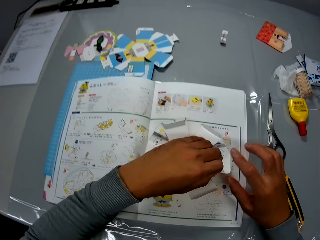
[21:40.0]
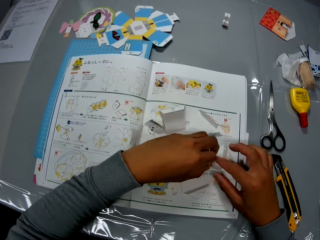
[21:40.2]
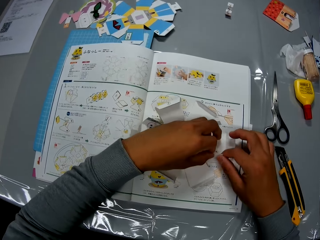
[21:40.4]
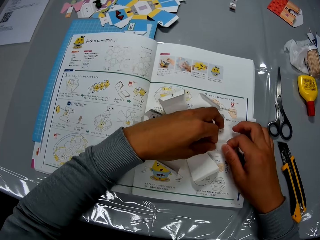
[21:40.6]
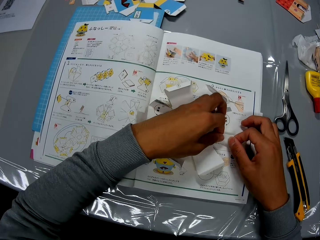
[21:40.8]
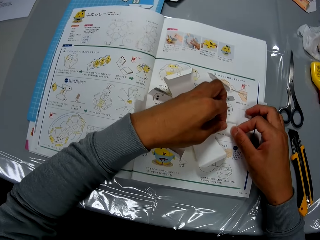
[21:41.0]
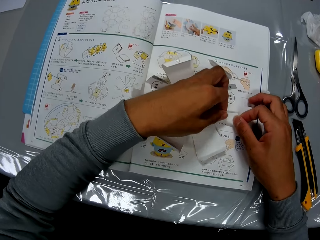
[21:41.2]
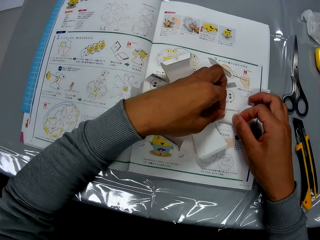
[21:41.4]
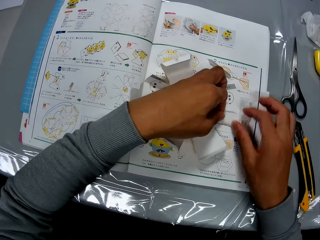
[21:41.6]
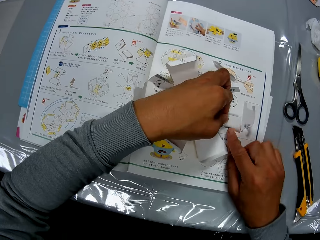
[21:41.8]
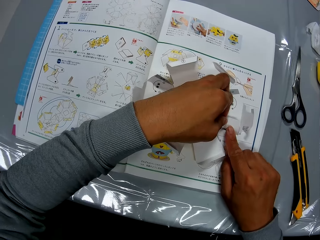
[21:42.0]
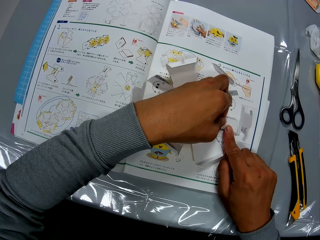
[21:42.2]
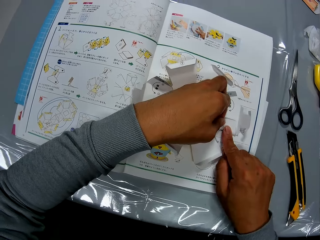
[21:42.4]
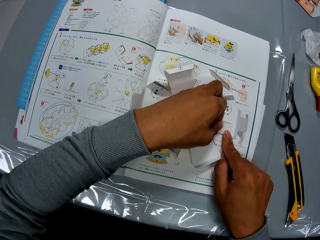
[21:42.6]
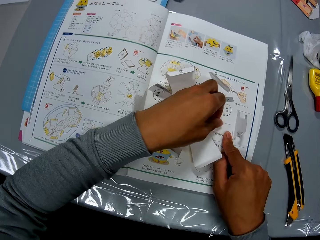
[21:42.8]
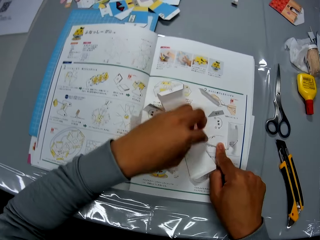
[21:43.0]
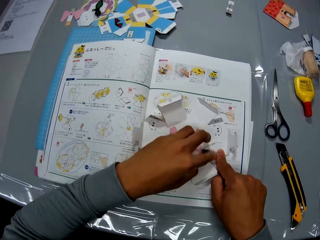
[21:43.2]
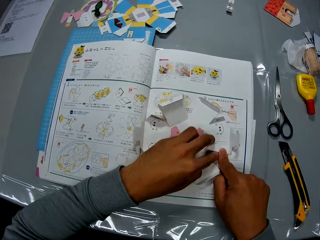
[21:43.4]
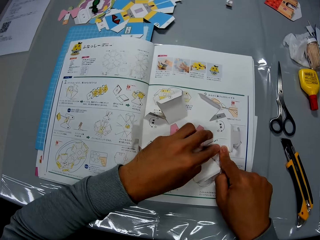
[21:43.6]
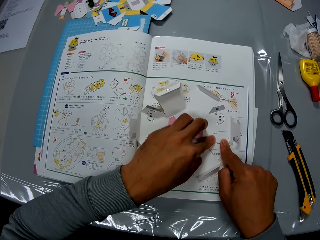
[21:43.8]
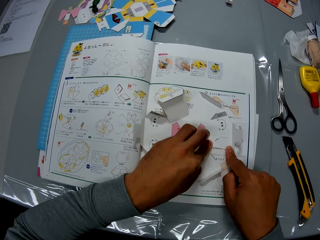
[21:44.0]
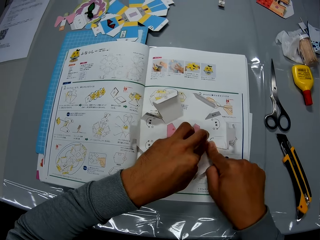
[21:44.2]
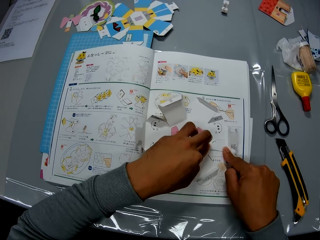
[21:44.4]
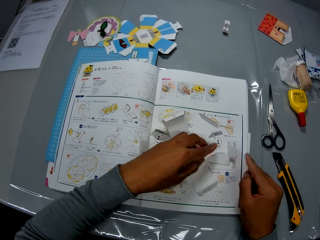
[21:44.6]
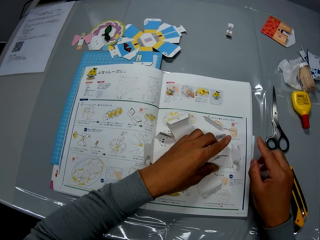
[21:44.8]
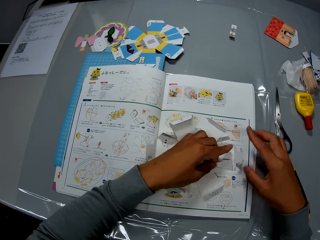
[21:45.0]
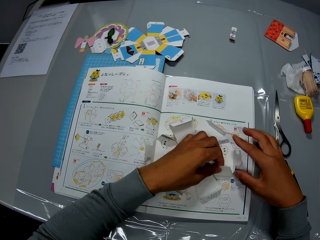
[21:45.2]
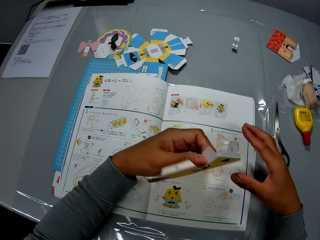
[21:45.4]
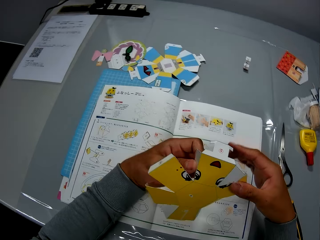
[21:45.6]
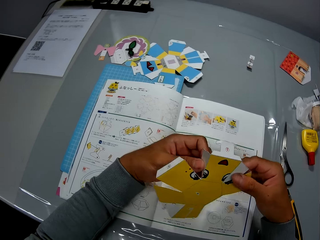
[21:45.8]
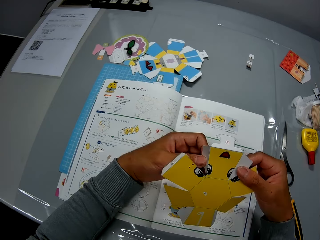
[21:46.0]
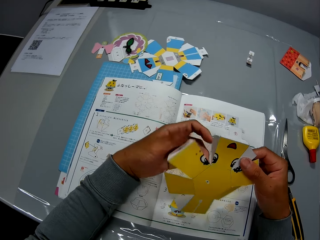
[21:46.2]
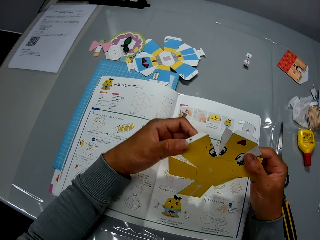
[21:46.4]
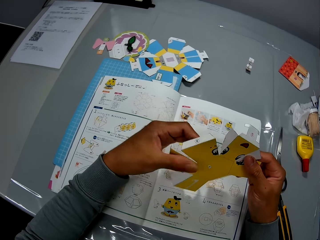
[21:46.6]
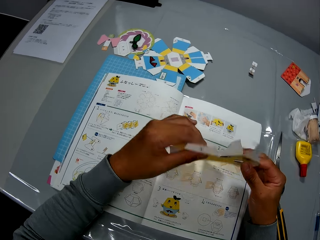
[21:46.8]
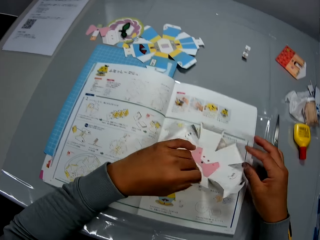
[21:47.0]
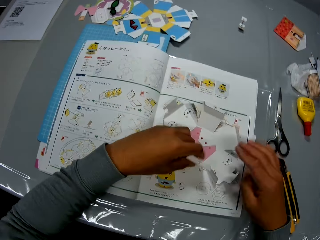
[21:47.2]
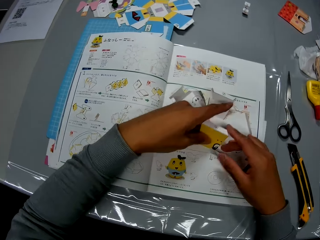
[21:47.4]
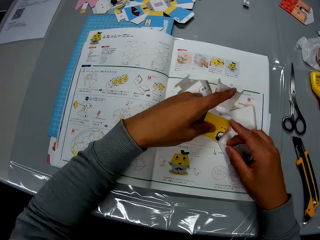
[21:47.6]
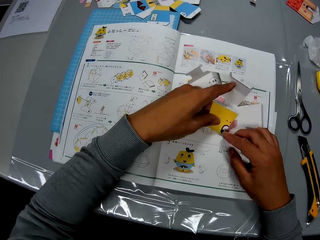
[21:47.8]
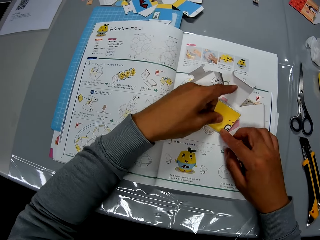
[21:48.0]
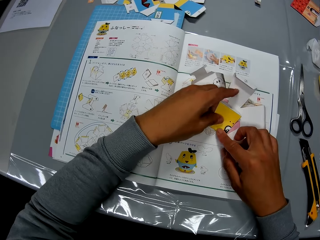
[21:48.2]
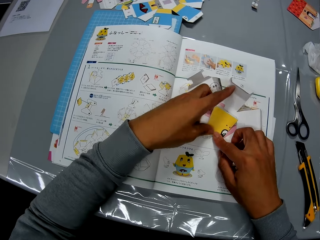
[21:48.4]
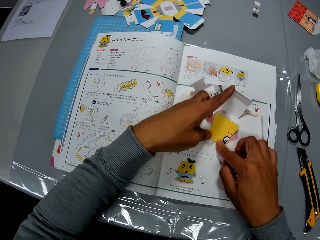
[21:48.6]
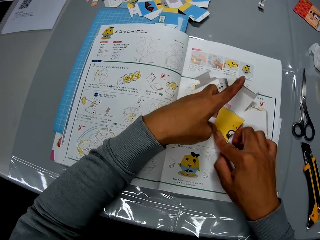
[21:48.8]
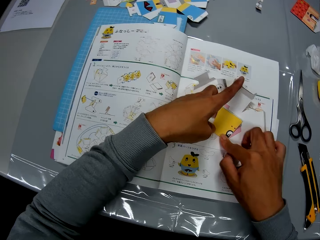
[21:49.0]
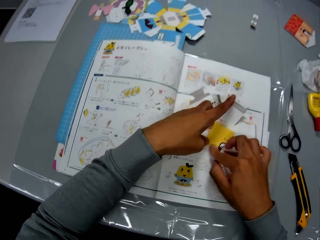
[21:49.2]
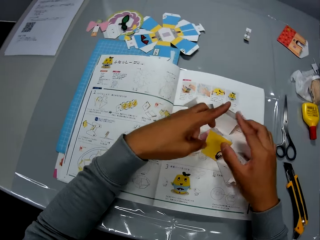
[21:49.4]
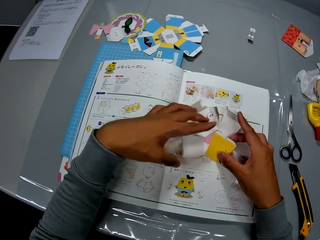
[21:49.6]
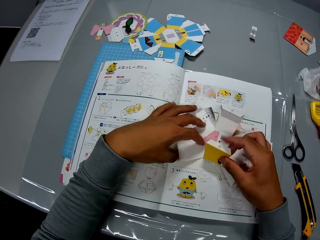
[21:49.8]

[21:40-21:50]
The camera wearer inspects the paper. They fold the paper.

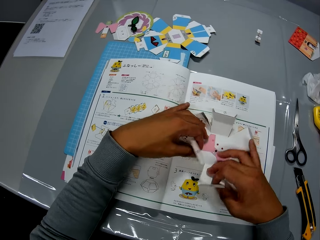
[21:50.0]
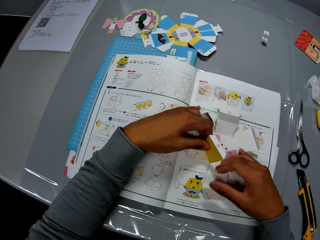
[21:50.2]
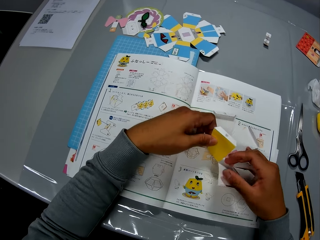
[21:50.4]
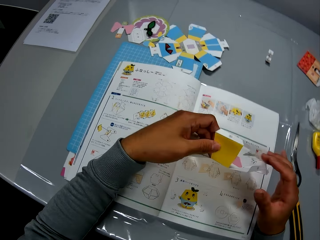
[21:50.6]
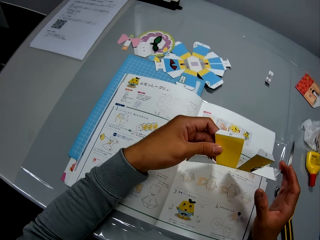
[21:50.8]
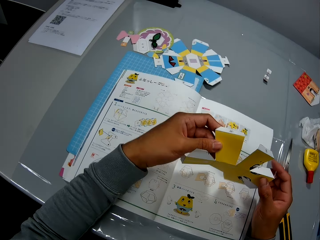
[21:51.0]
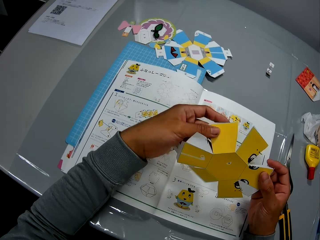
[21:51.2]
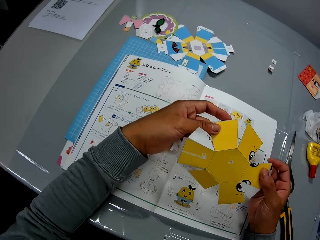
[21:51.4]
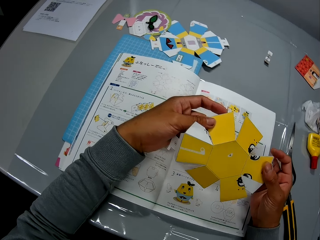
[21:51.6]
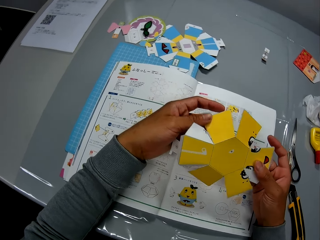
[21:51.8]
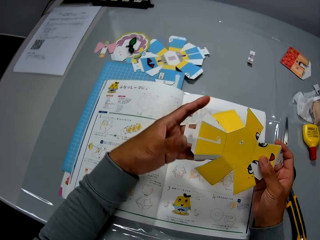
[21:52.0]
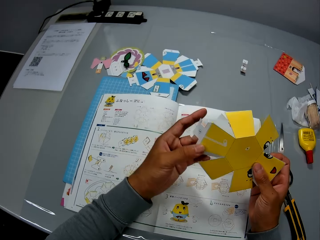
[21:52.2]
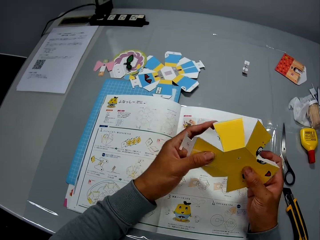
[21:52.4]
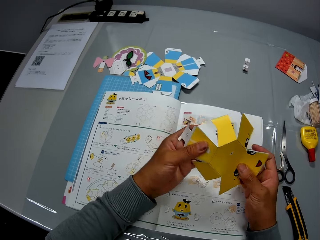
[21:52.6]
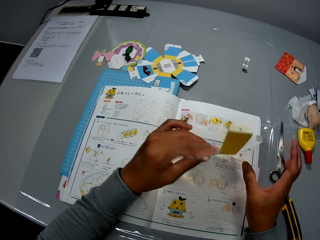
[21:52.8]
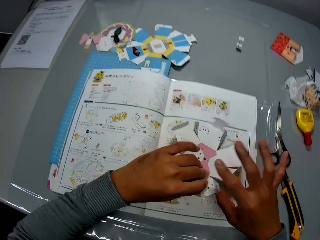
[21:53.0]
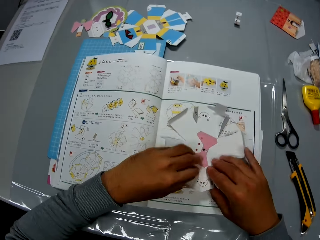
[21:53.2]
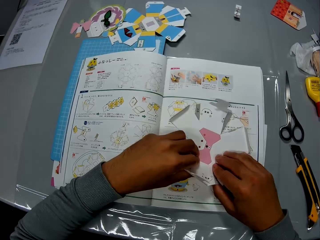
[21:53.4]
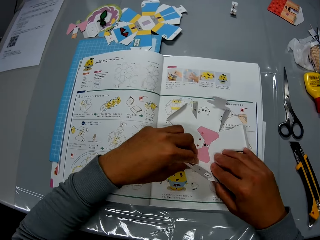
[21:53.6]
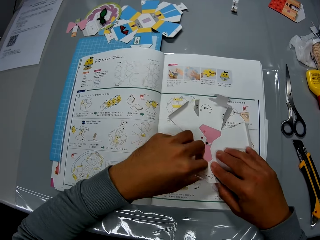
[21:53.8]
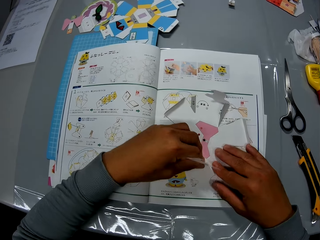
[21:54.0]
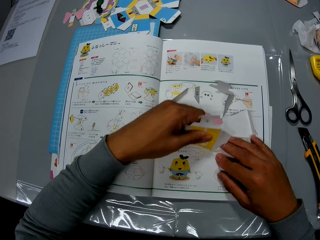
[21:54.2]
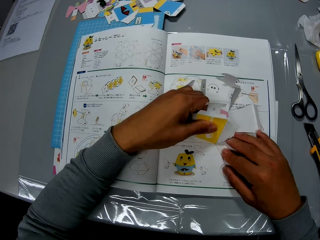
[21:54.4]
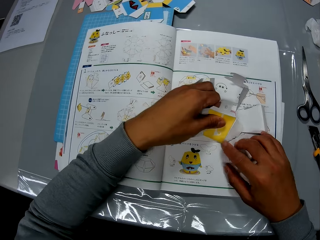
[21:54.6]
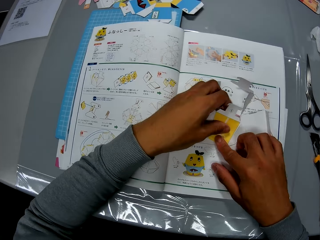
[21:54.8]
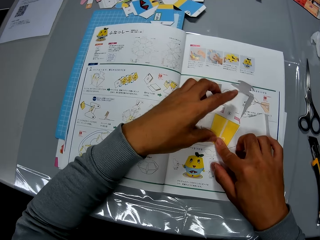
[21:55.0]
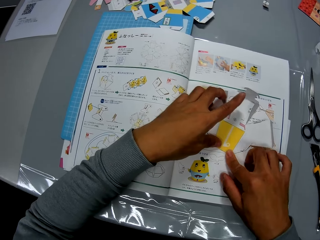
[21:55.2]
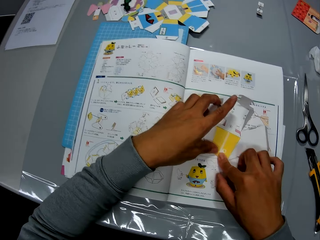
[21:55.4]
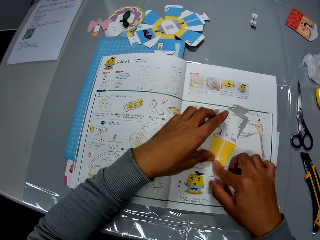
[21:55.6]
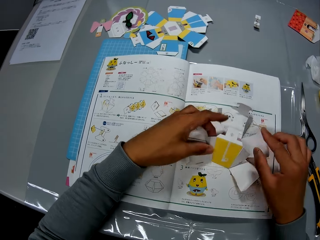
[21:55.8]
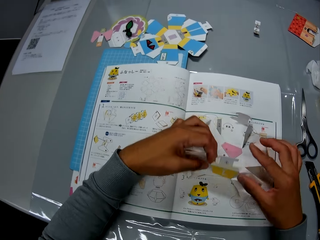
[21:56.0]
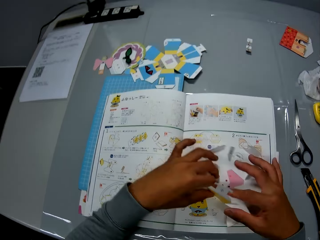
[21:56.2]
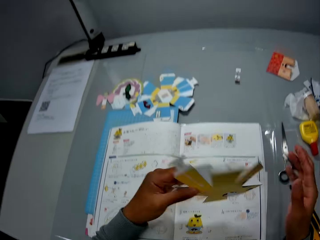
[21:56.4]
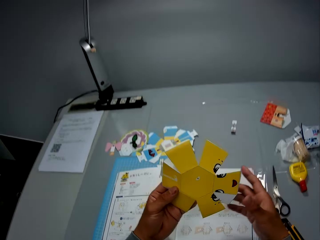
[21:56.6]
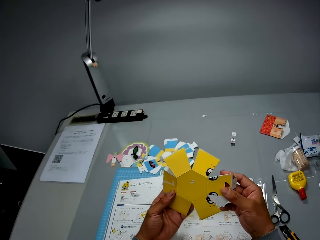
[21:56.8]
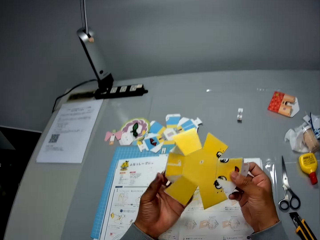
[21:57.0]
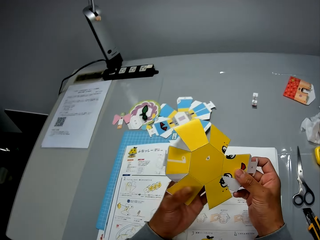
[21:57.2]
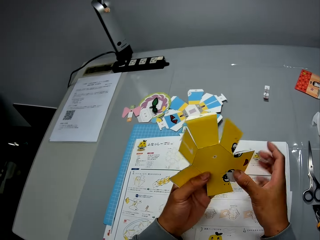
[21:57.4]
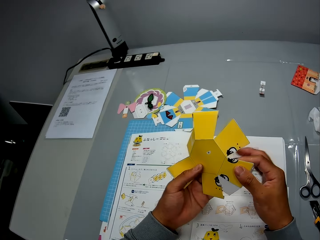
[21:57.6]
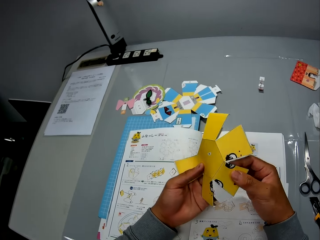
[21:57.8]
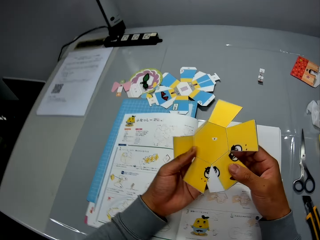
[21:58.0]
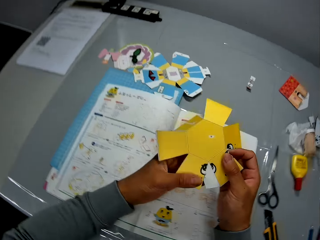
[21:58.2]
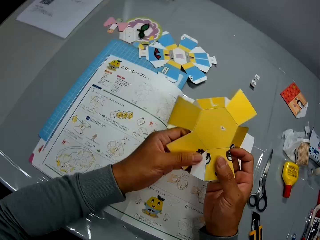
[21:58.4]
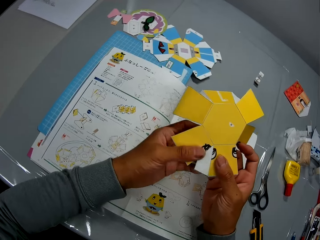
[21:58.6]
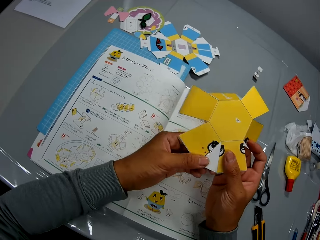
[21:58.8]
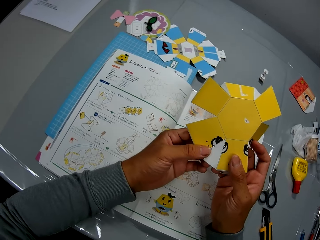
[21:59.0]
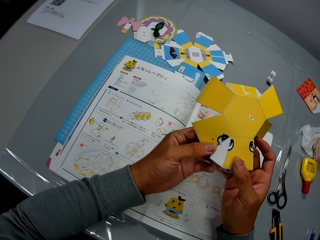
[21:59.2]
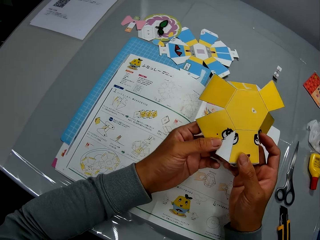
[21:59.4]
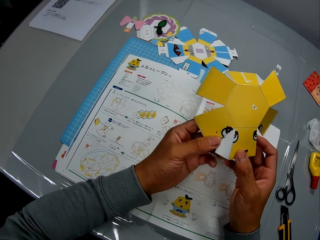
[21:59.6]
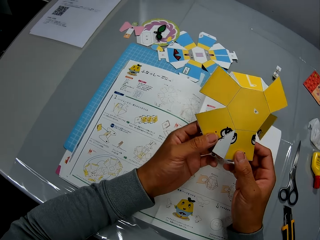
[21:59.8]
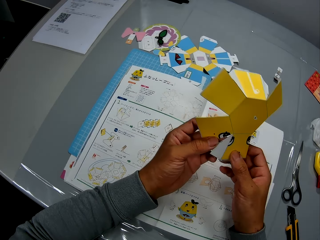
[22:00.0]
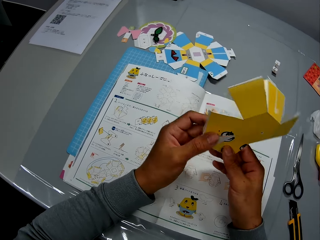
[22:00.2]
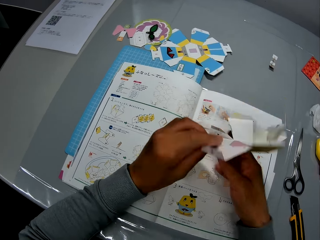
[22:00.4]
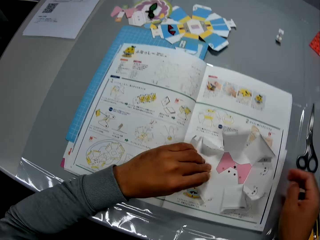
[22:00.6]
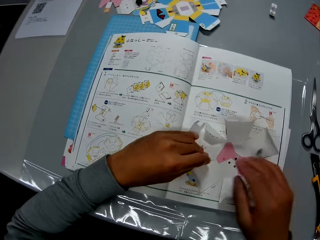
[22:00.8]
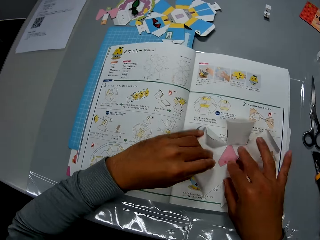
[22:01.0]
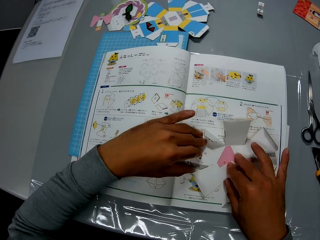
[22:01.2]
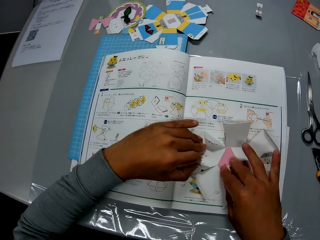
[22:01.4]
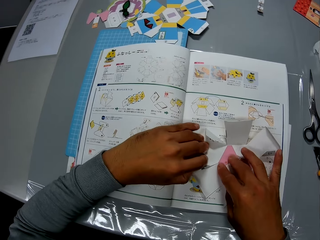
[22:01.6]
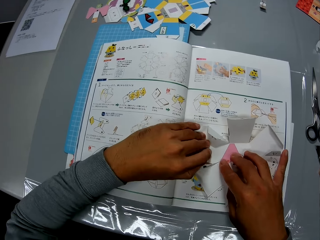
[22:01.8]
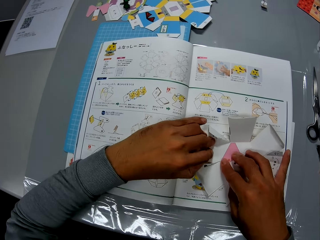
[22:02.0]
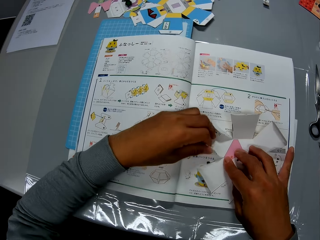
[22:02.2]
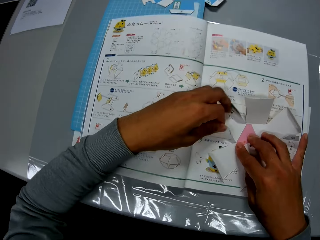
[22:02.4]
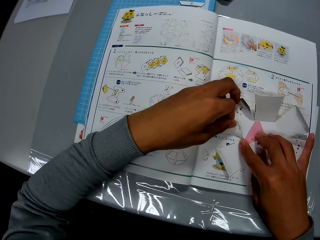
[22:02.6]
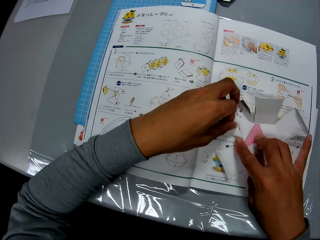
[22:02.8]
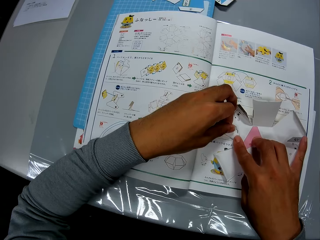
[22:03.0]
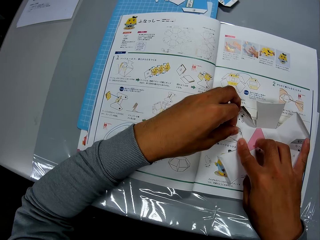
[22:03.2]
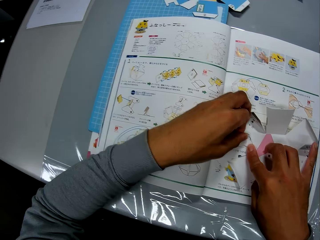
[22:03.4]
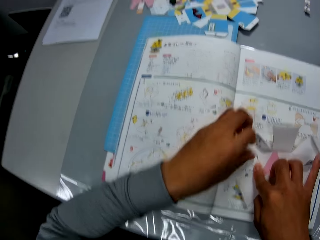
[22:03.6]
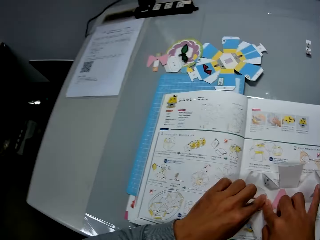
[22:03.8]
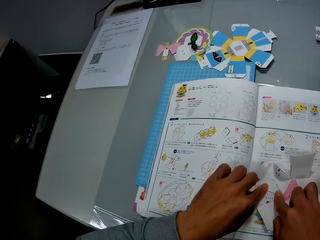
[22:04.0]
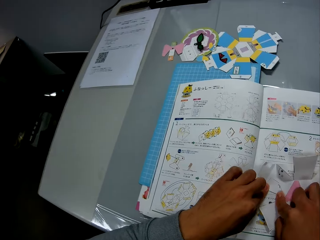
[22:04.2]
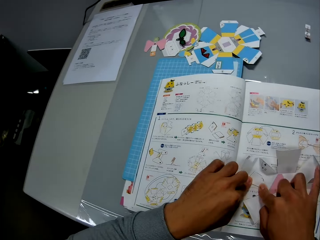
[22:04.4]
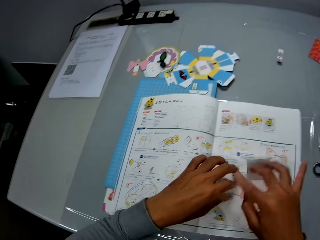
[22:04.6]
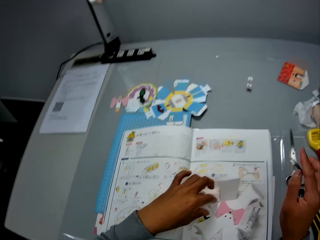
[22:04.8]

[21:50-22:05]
The camera wearer inspects the paper. They fold the paper. They inspect the paper. They fold the paper.
